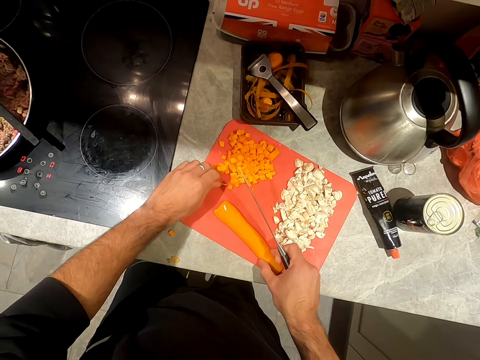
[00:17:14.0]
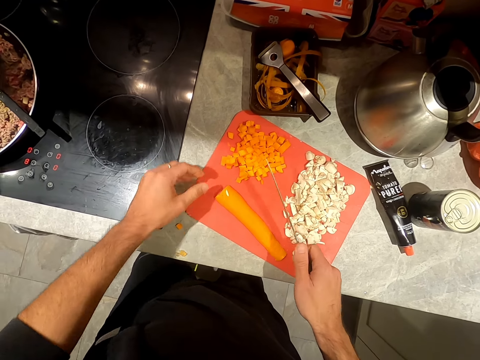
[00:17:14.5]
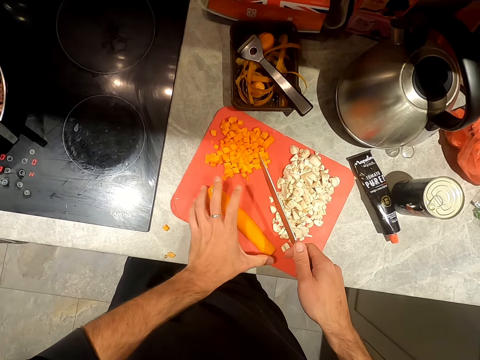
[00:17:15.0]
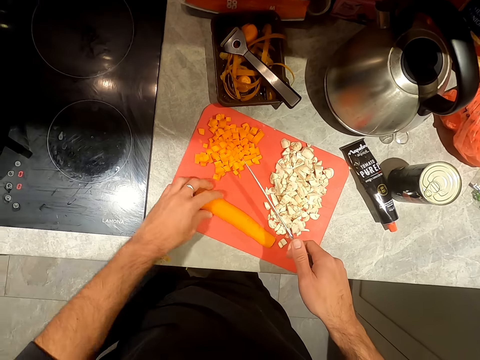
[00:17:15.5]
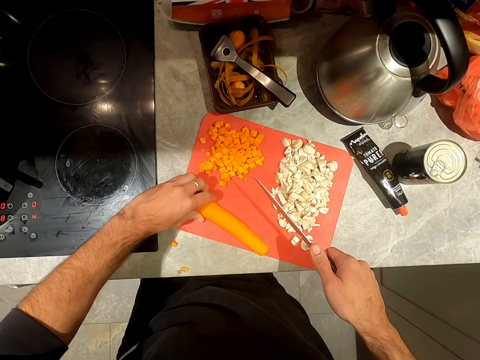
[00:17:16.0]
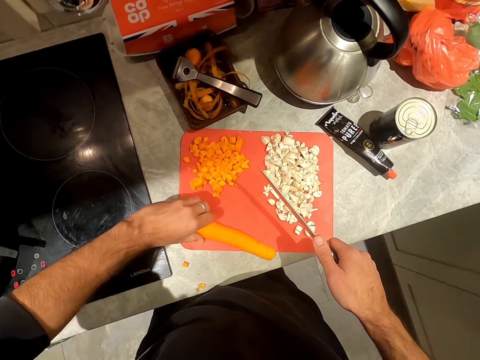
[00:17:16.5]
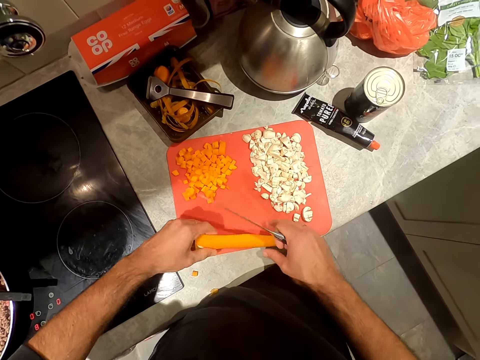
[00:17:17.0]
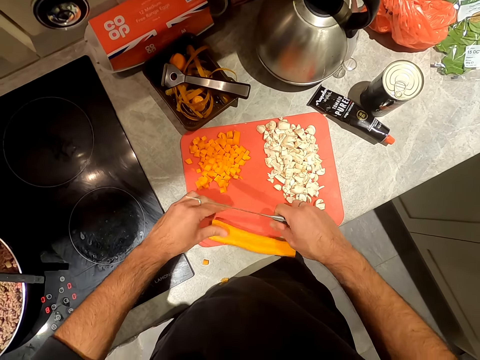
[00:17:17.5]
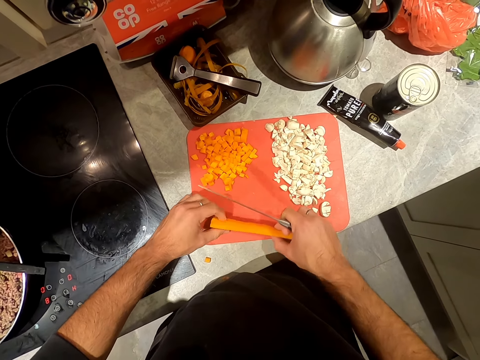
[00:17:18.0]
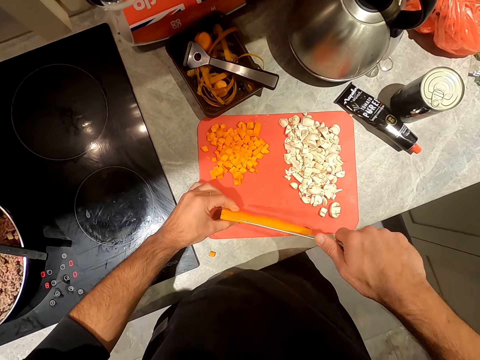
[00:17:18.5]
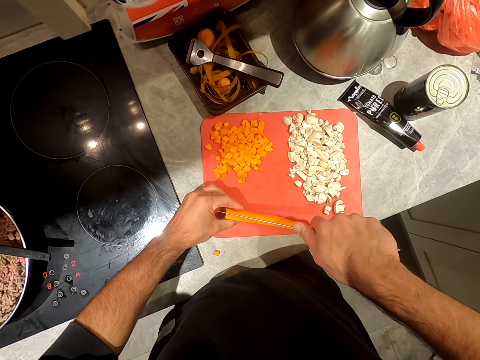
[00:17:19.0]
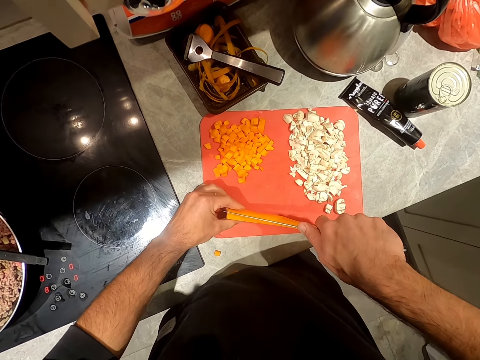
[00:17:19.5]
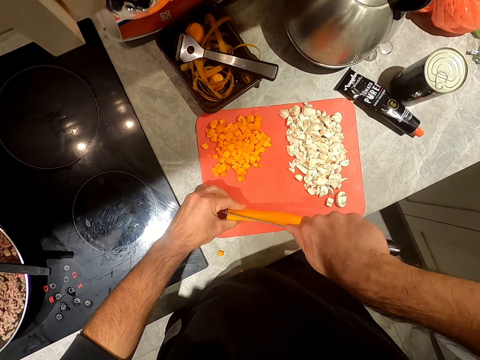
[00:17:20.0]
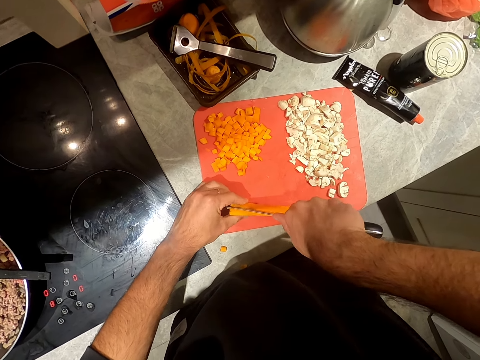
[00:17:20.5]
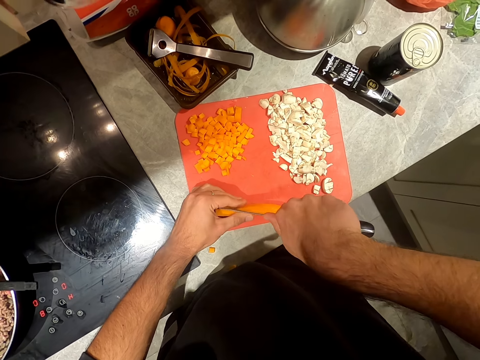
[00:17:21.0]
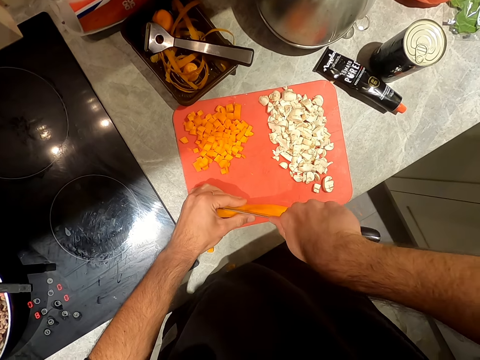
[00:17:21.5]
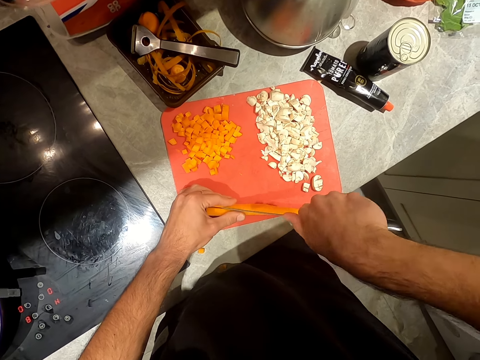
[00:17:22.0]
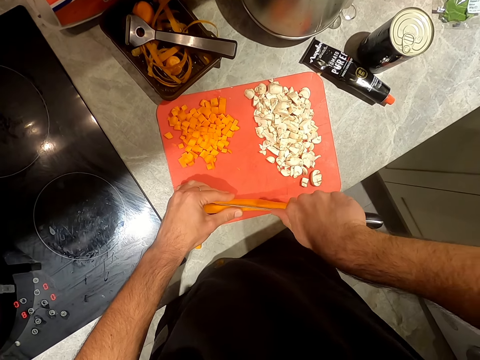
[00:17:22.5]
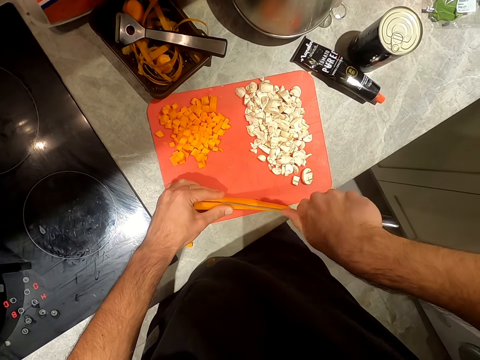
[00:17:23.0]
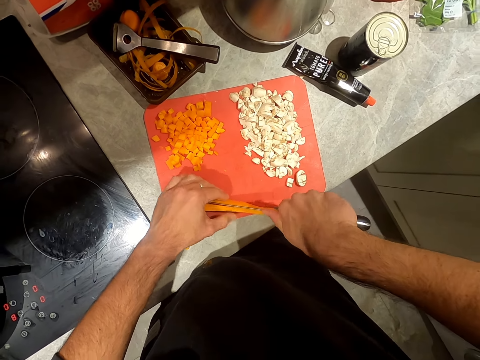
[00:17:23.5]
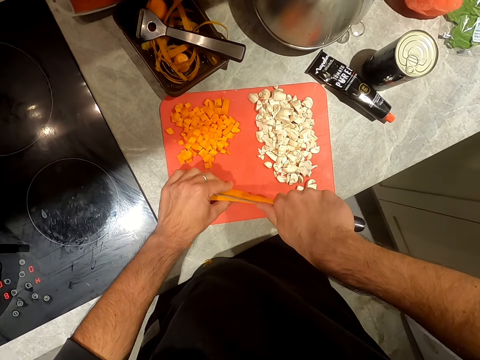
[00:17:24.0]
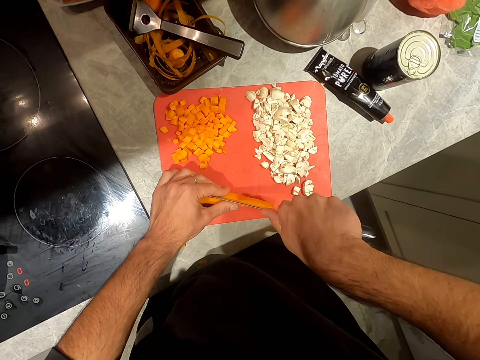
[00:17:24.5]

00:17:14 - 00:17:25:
The camera wearer slices the carrot on the chopping board with the knife in his right hand.

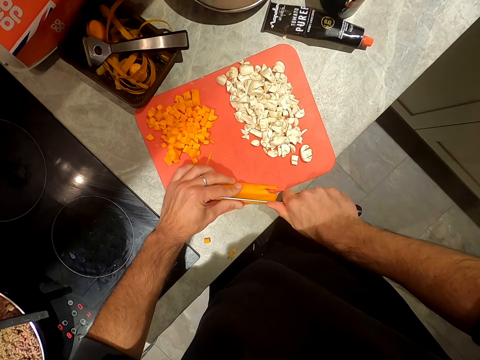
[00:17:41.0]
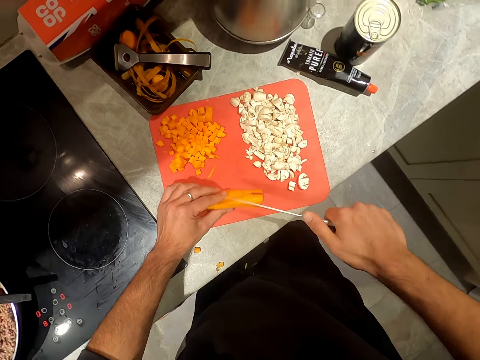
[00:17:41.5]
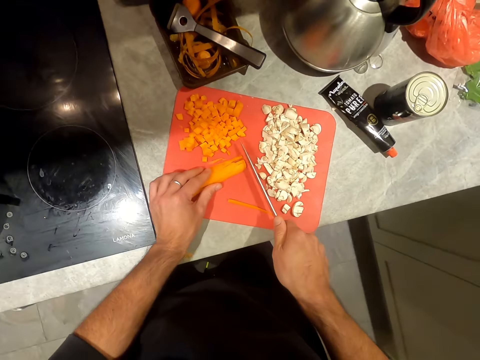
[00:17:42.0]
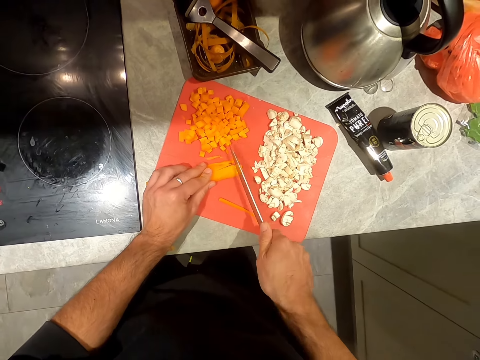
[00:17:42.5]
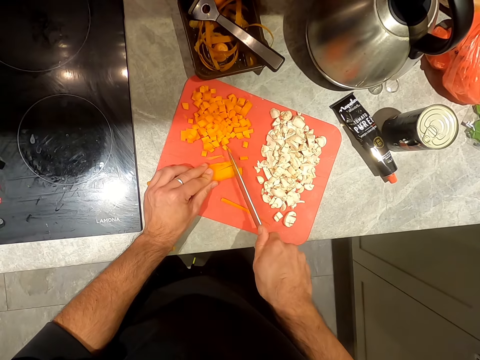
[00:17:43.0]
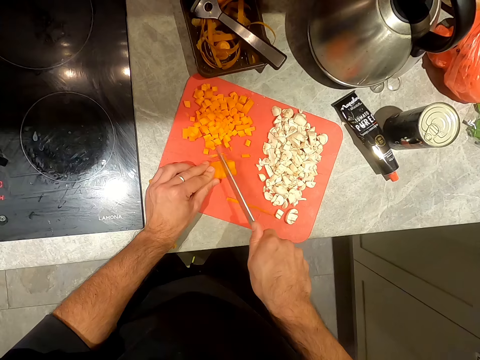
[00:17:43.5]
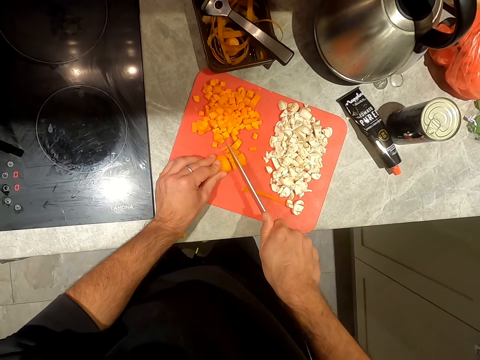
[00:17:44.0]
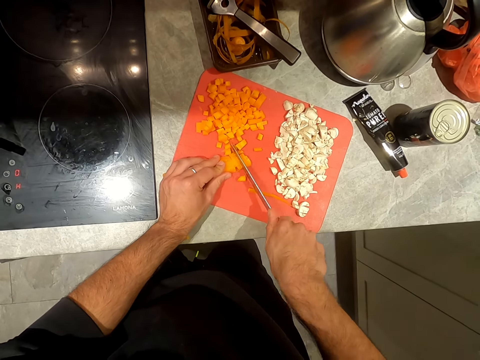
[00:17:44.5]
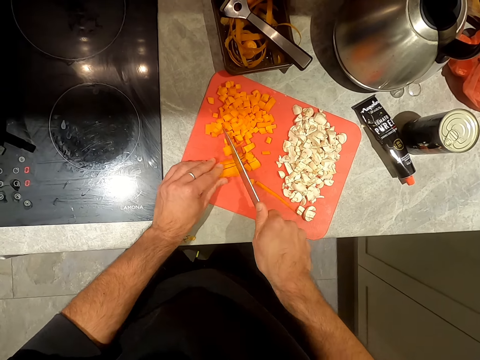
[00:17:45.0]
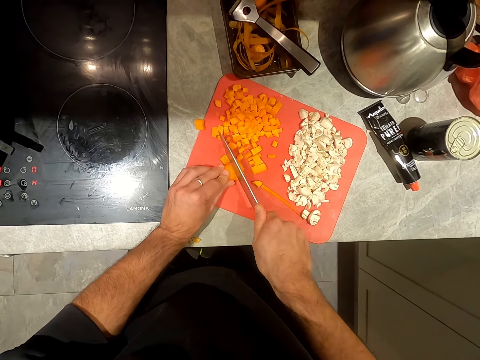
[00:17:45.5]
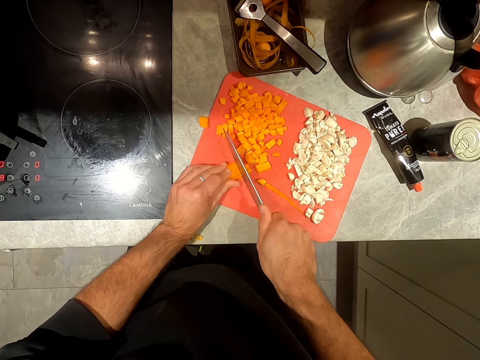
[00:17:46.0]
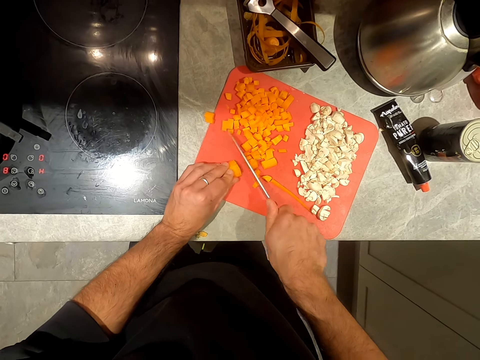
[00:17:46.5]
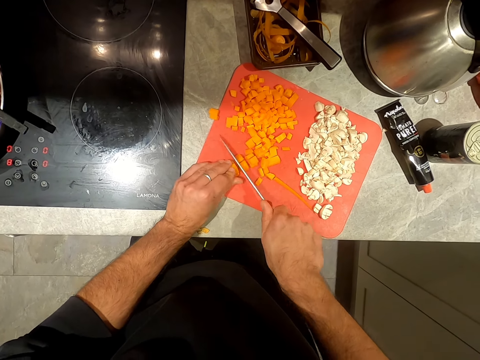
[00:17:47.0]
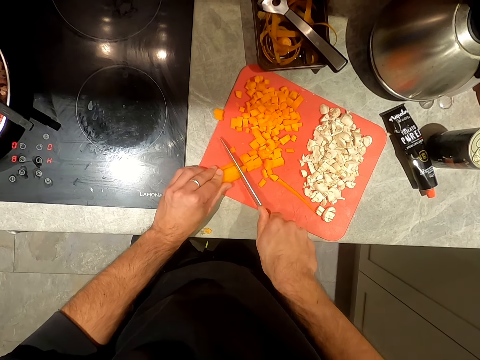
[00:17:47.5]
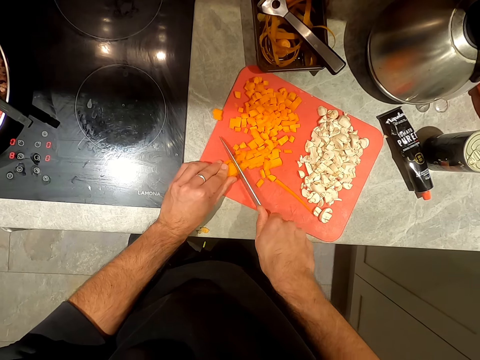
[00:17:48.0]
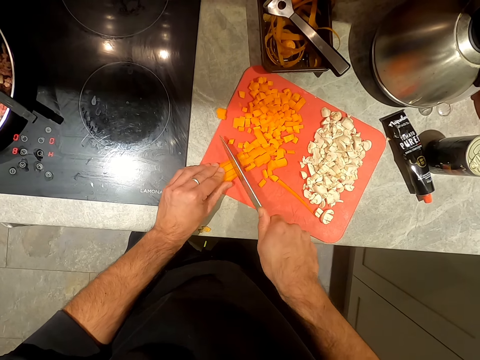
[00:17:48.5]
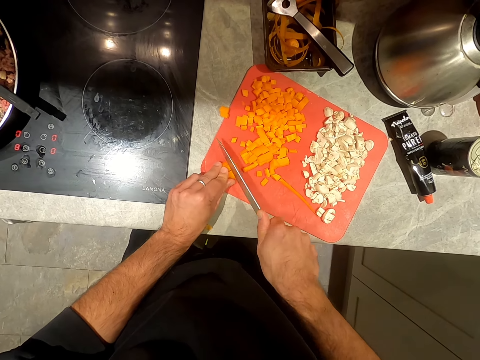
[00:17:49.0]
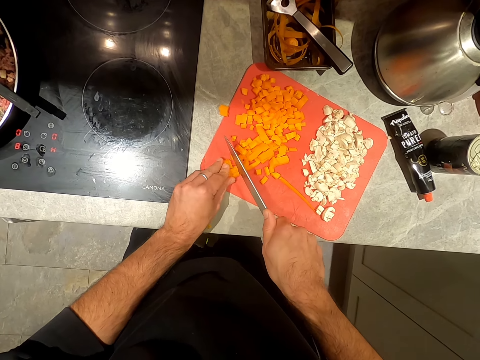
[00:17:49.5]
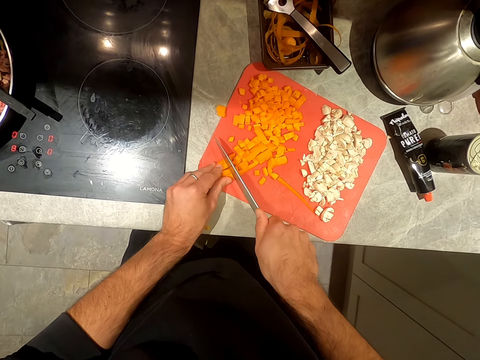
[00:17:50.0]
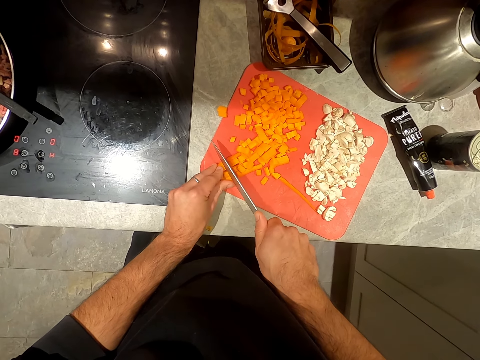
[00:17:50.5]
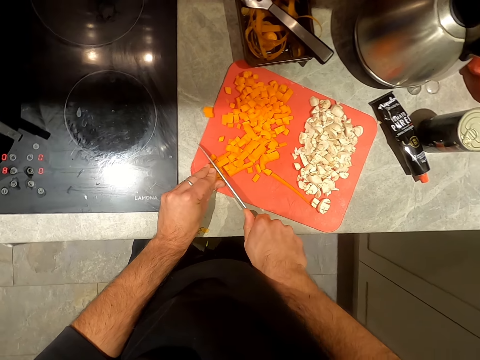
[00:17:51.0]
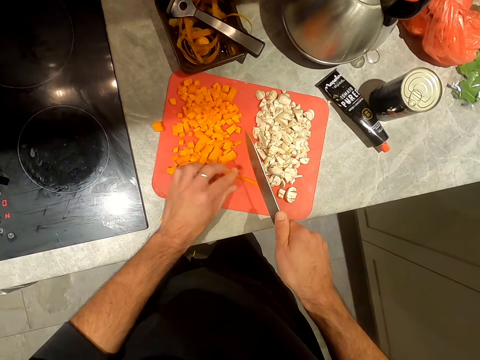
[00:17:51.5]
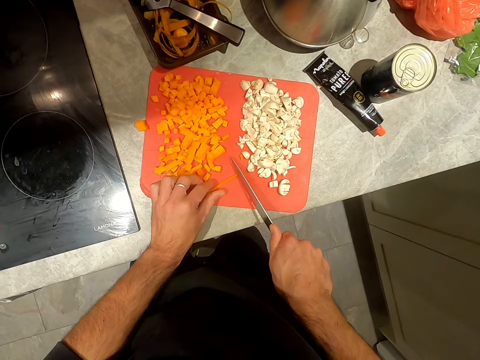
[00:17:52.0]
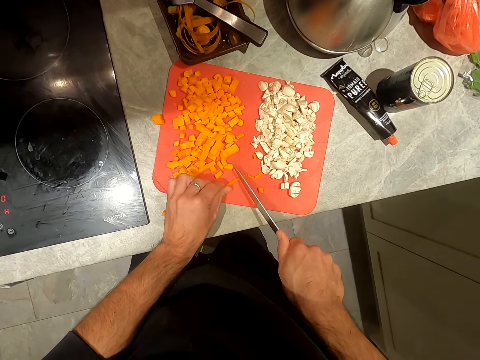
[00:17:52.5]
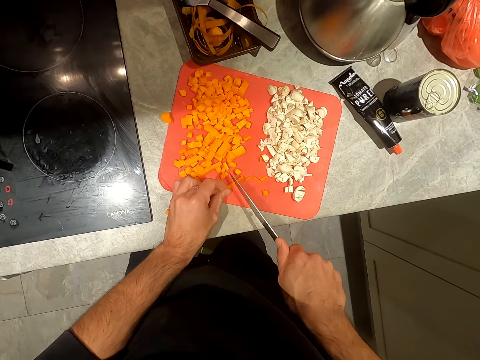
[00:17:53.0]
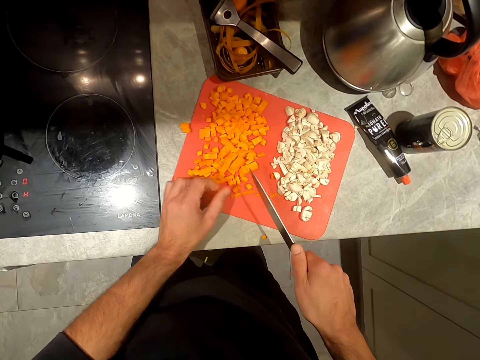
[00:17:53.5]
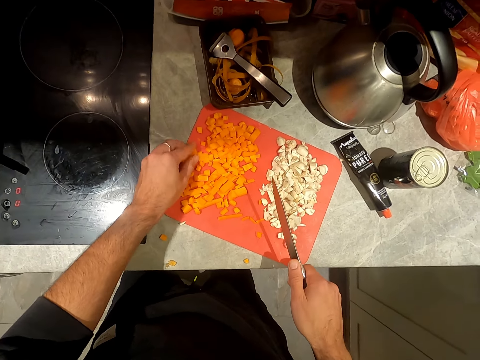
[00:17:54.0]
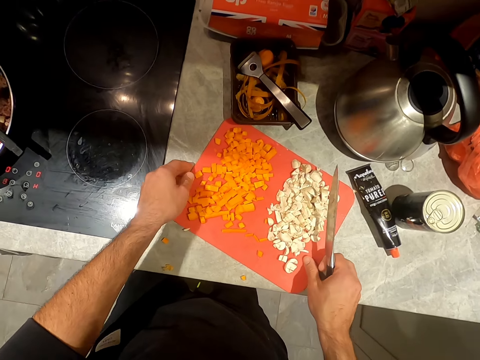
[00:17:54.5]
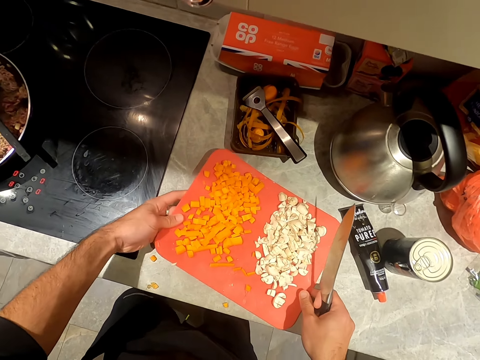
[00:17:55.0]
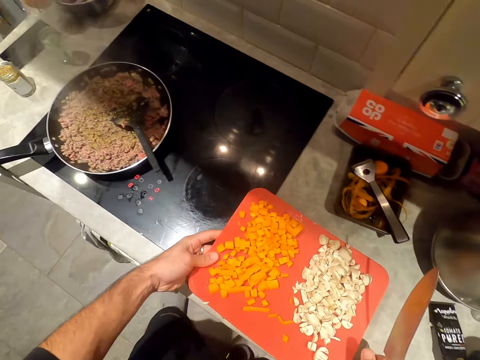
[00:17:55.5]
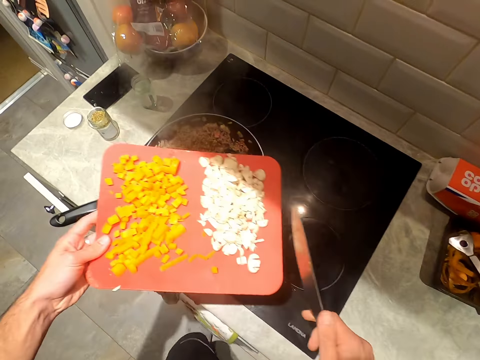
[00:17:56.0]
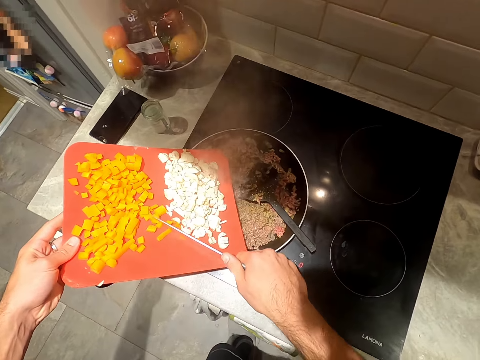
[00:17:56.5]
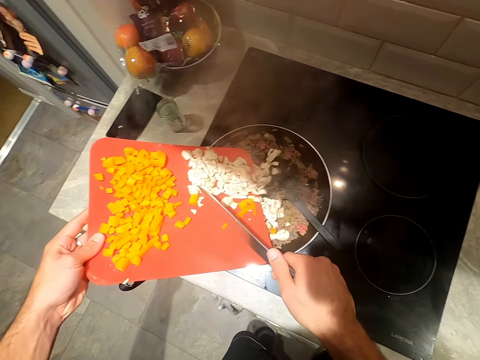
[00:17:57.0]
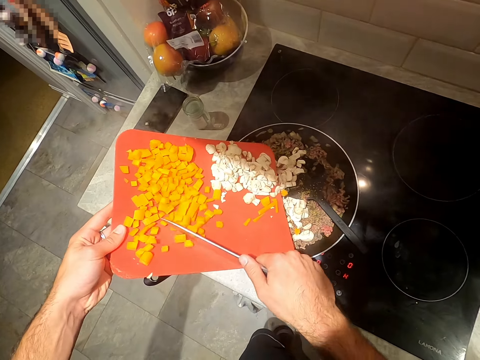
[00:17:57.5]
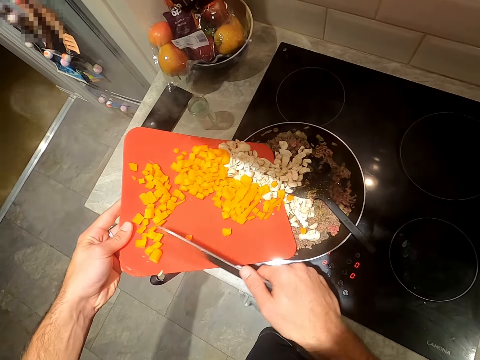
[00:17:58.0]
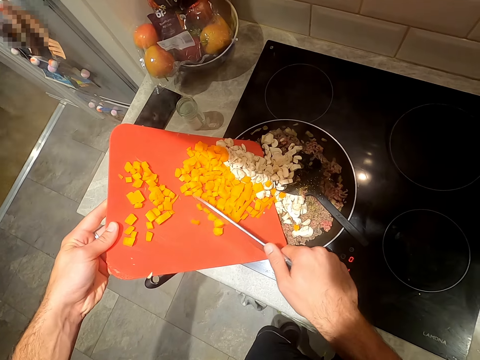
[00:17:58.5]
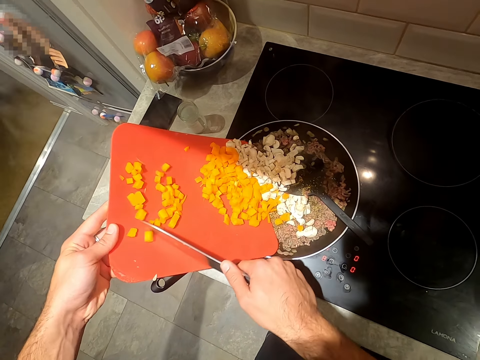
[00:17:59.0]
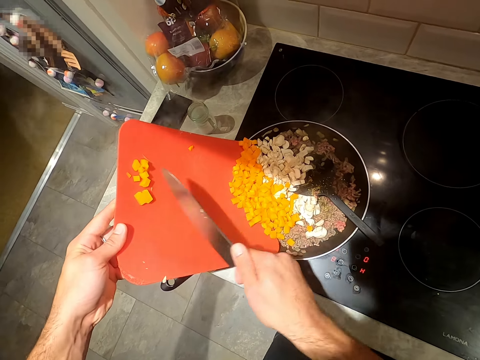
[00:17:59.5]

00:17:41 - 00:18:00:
The camera wearer chops the carrot on the chopping board with the knife in his right hand. He carries the chopping board from the kitchen counter top with his hands. He pours some onions from the chopping board into the fry pan with the knife in his right hand. He pours the chopped carrot from the chopping board into the fry pan with the knife in his right hand.
